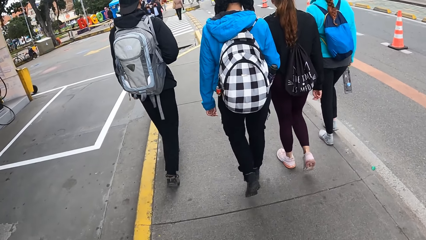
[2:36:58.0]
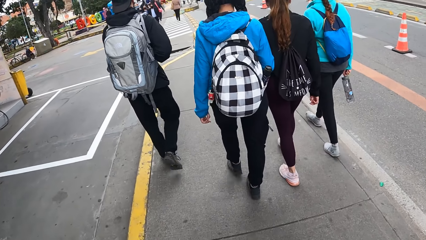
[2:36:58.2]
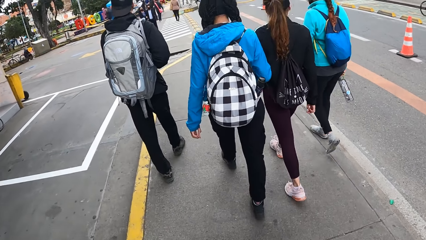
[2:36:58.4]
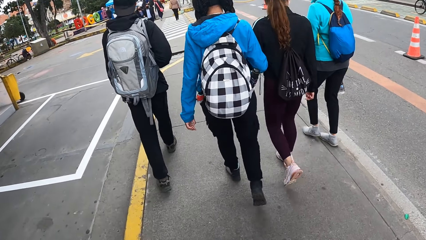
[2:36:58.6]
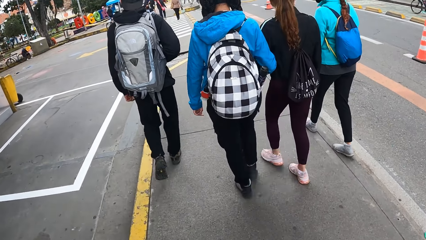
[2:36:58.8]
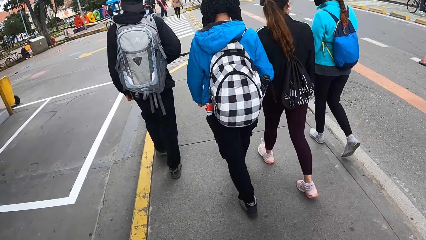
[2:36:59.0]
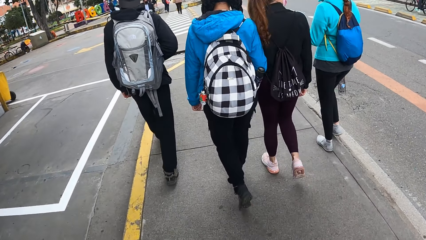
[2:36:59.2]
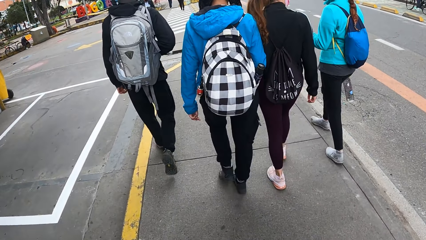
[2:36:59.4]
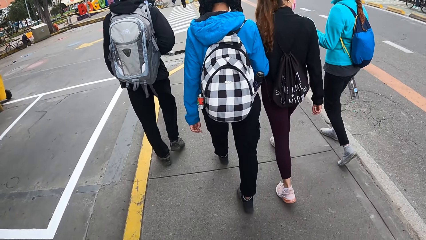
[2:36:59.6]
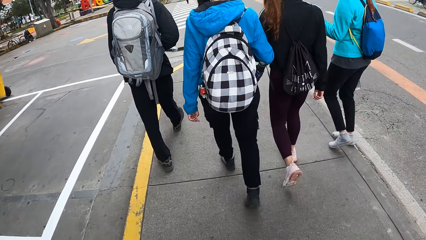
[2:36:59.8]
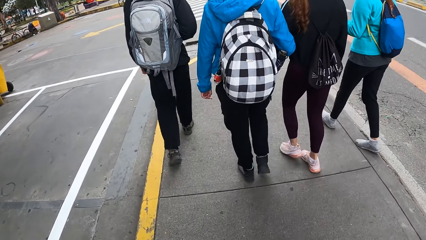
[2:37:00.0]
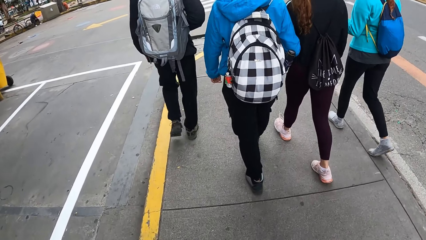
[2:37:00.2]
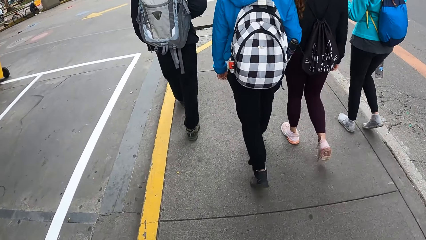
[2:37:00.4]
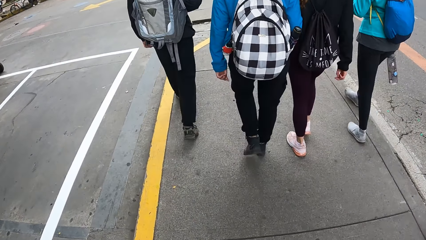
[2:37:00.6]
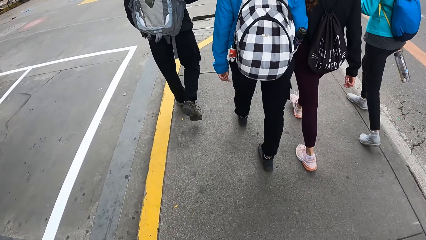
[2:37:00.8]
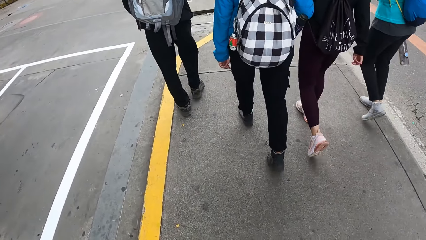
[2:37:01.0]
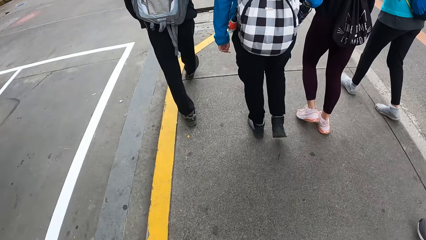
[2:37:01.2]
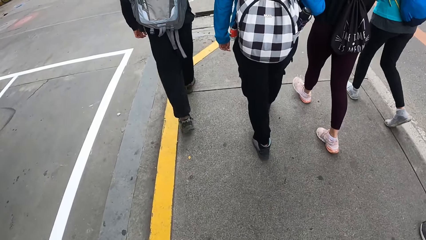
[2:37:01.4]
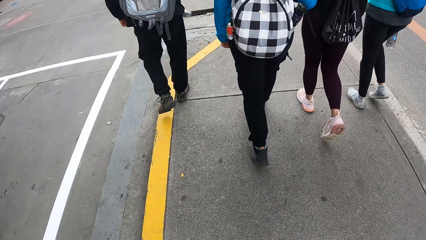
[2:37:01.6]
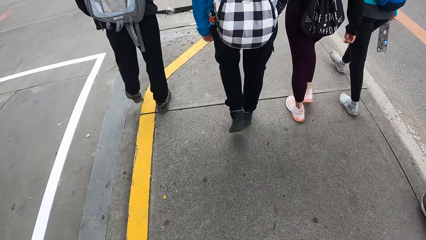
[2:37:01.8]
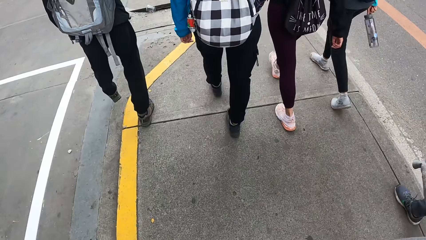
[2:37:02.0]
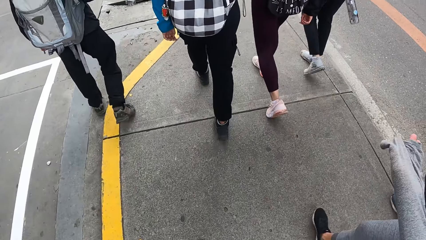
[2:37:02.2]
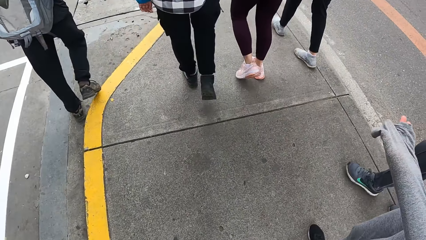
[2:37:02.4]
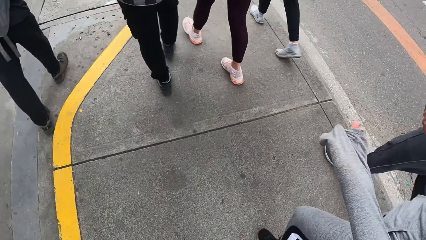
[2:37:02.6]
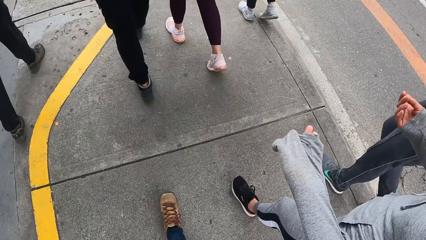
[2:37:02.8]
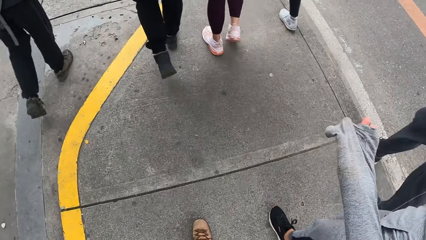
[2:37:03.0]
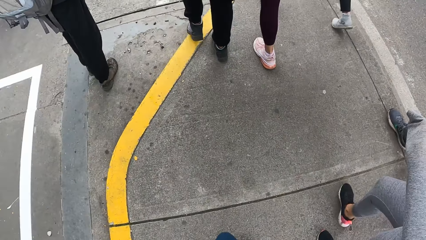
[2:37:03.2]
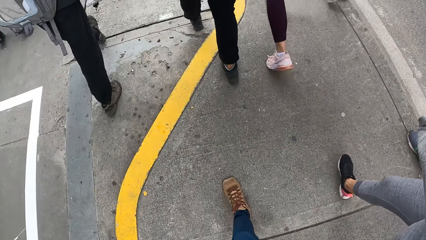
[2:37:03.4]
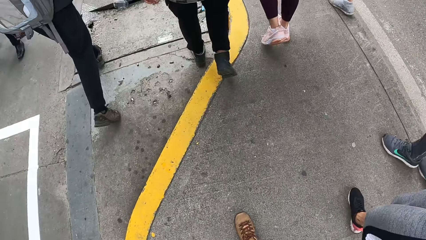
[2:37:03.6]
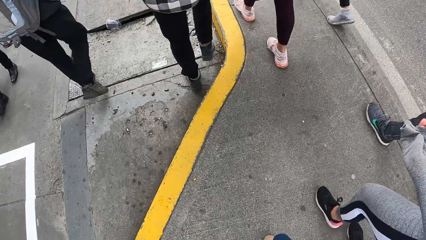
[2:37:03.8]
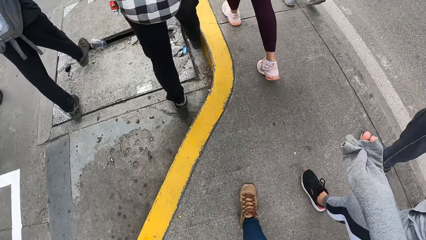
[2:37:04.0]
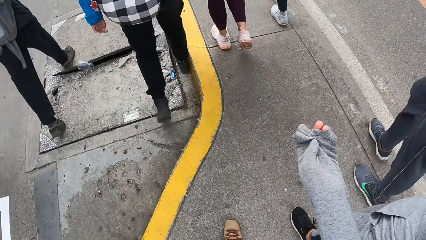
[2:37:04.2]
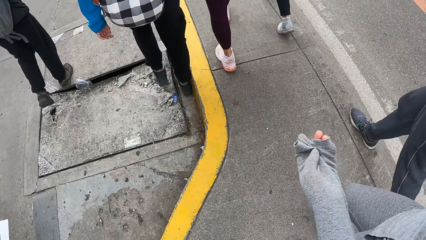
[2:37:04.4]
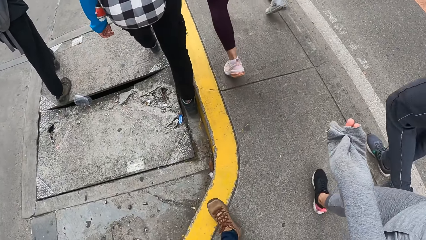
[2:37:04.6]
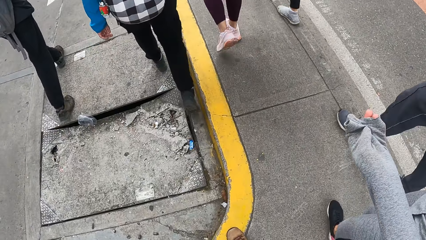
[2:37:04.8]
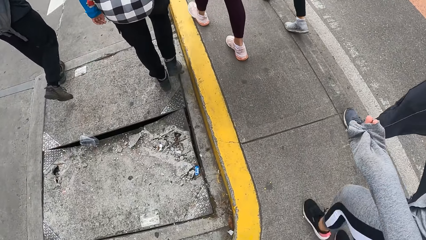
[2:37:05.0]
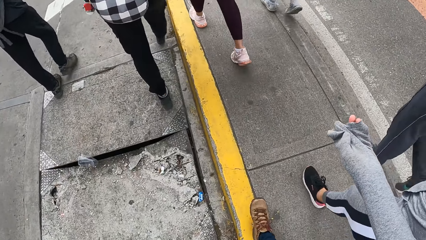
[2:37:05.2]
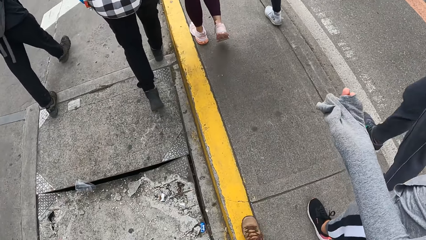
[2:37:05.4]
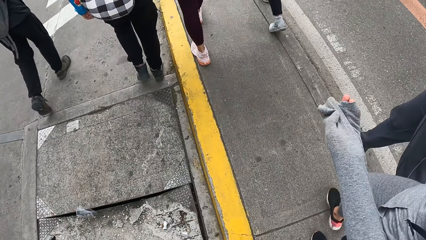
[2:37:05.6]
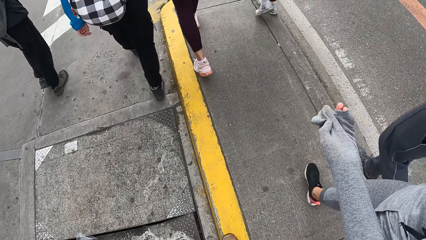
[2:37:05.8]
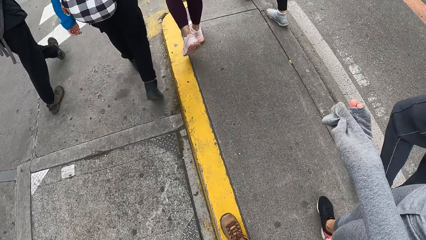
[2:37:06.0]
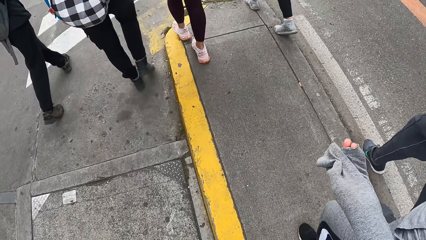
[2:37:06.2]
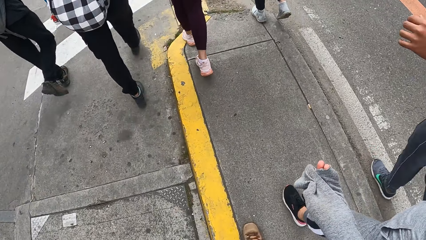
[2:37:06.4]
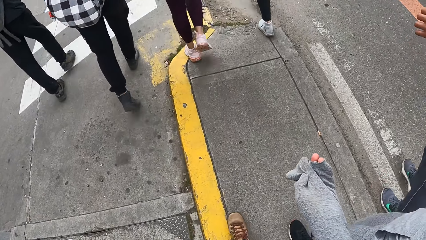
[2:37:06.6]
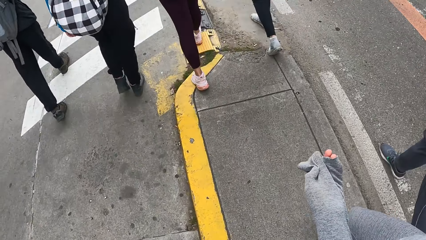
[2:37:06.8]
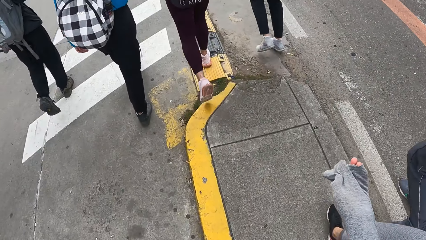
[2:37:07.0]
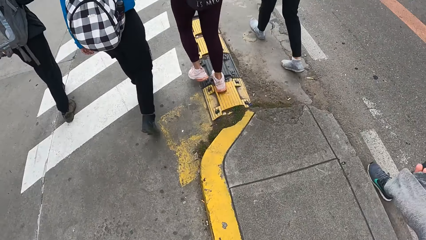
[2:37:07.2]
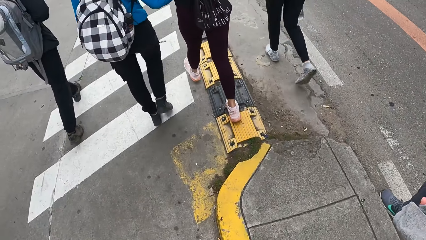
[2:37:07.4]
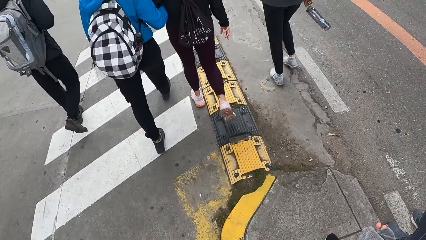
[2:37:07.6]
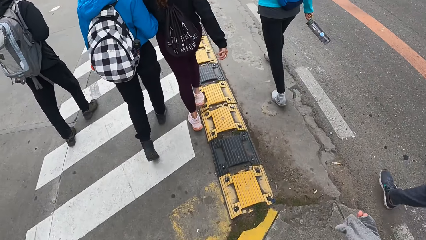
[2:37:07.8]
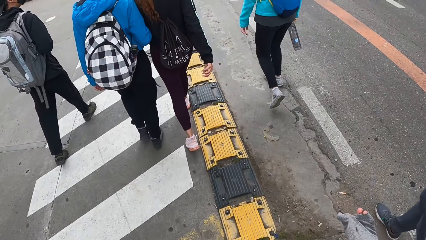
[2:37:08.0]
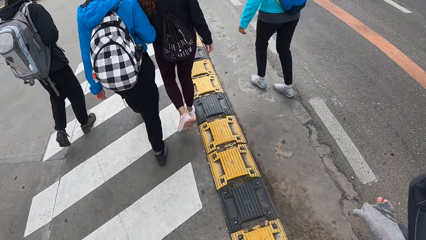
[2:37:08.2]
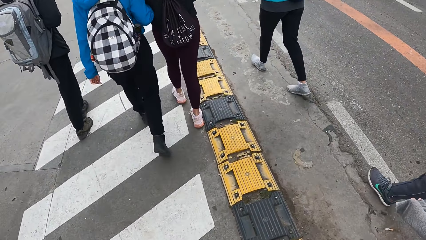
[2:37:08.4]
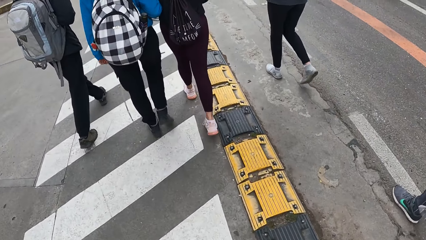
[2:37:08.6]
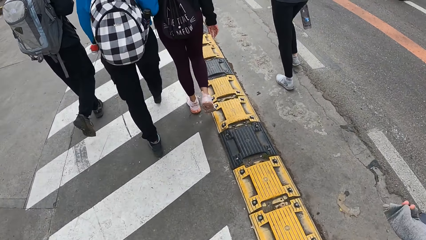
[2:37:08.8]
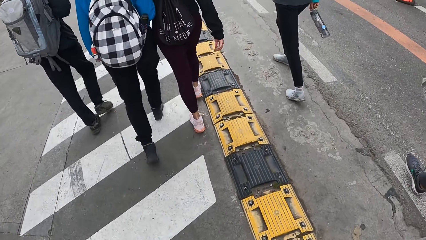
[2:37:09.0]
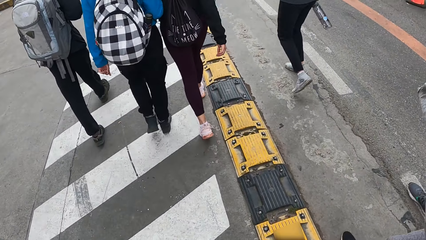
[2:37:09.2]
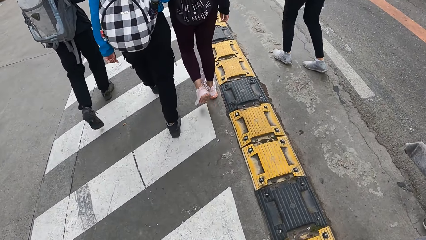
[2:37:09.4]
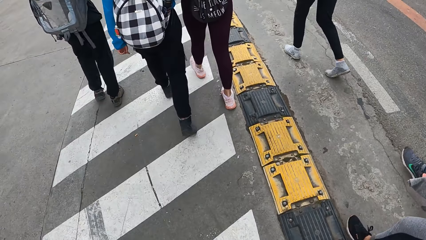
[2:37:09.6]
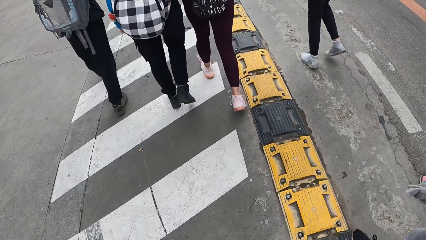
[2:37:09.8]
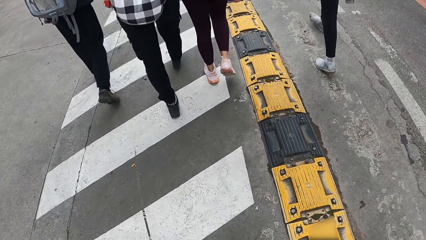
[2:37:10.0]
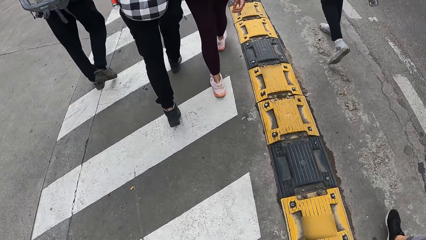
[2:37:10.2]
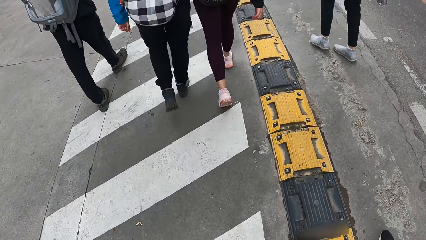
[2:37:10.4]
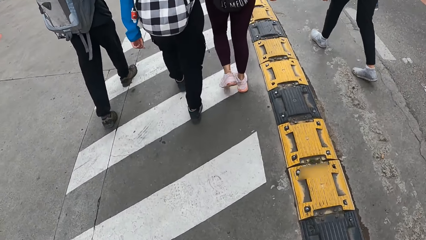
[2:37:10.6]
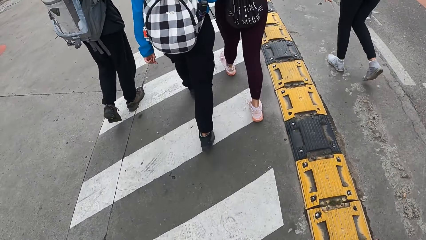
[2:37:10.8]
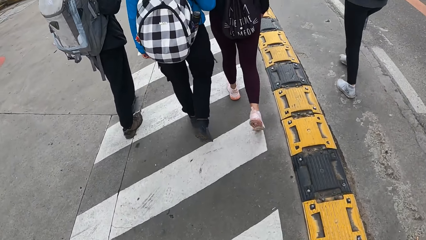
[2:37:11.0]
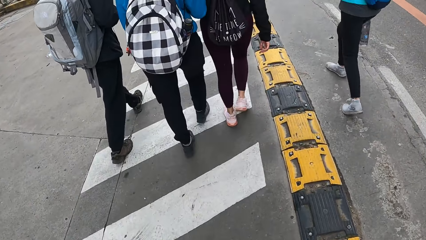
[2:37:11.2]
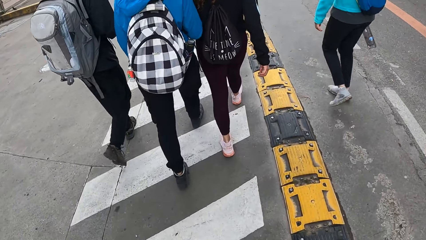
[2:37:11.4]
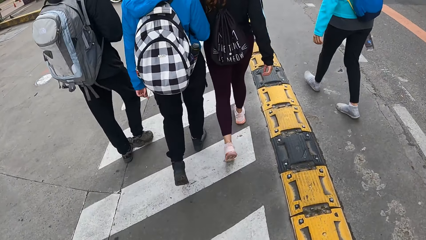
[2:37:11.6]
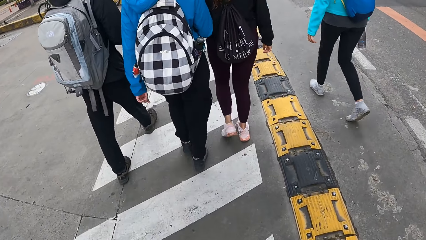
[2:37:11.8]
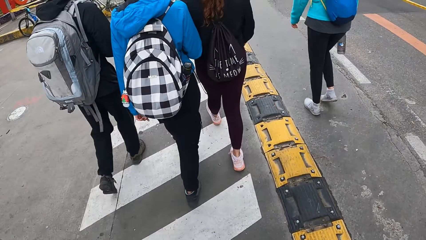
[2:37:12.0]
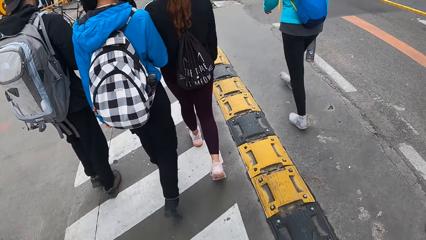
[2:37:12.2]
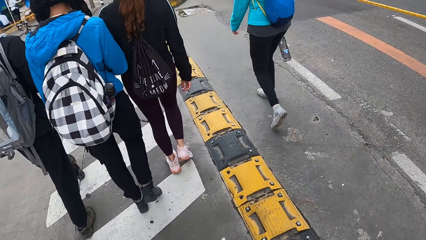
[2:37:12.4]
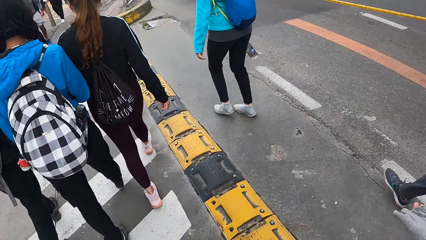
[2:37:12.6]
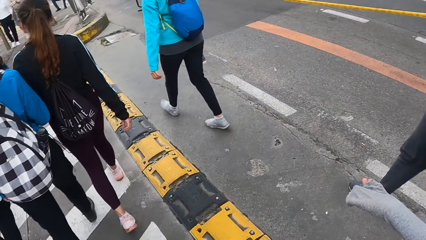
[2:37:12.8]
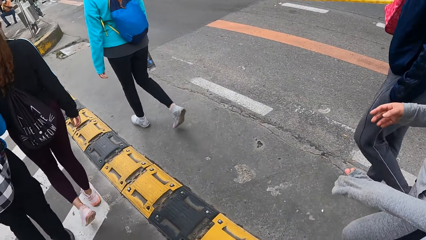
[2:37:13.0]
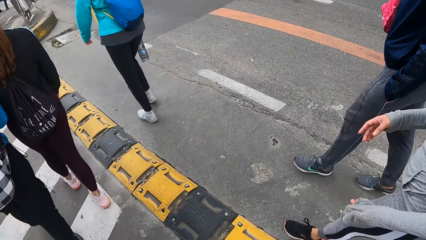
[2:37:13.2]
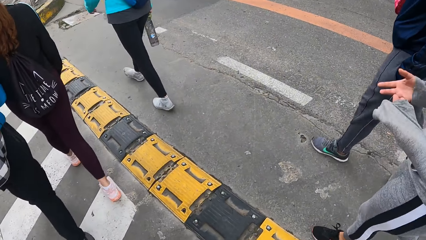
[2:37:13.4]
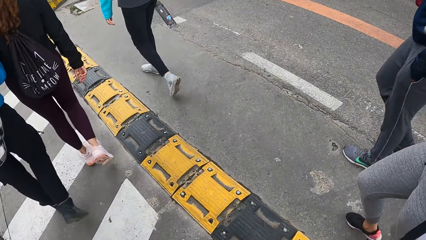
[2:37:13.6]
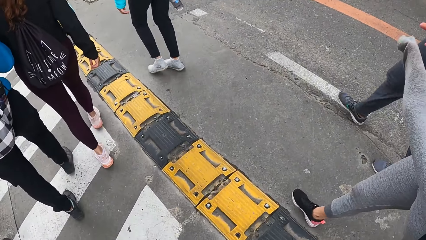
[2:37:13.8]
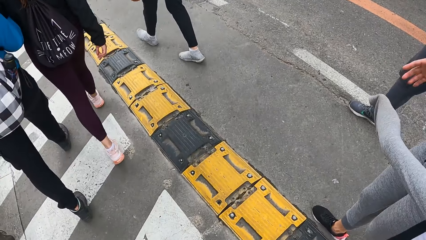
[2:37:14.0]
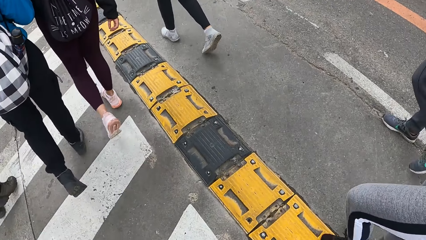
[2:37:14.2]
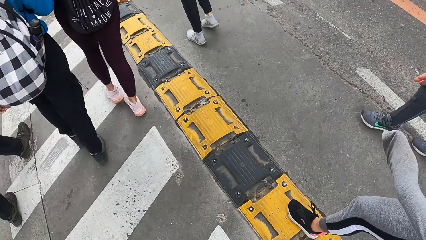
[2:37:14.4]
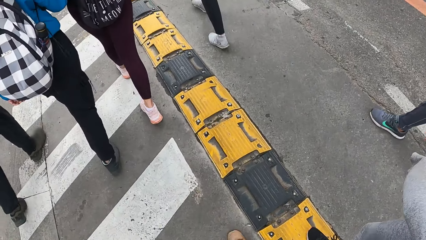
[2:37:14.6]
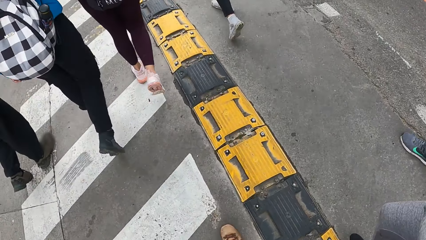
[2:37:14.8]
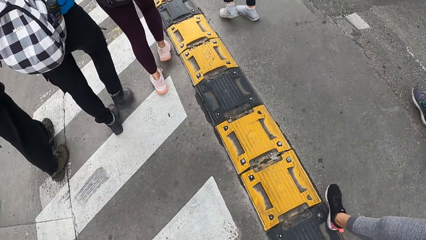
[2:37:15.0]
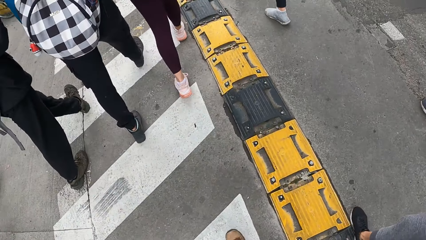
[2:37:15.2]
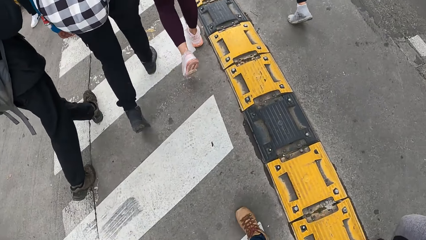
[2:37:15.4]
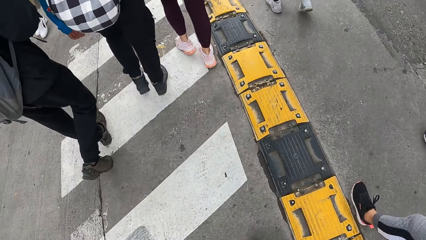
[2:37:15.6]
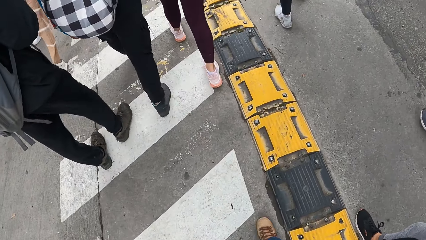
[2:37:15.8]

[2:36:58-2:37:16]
People cross a road in a crosswalk.
